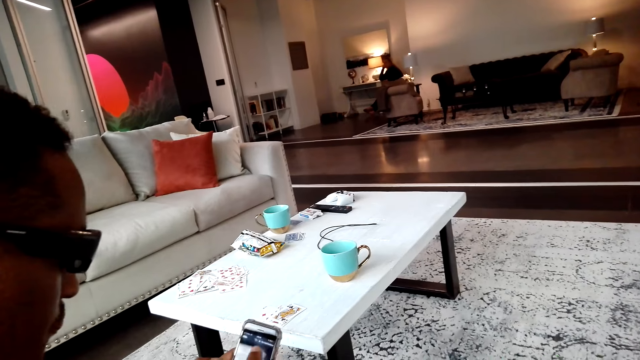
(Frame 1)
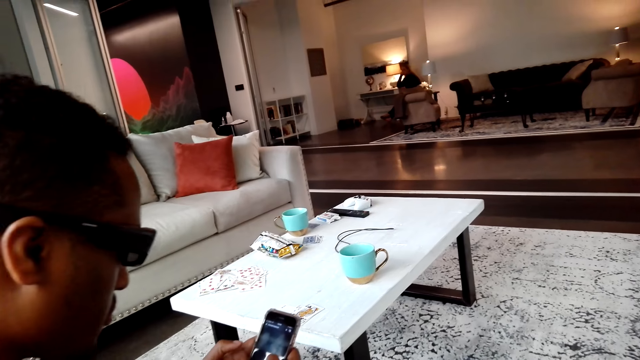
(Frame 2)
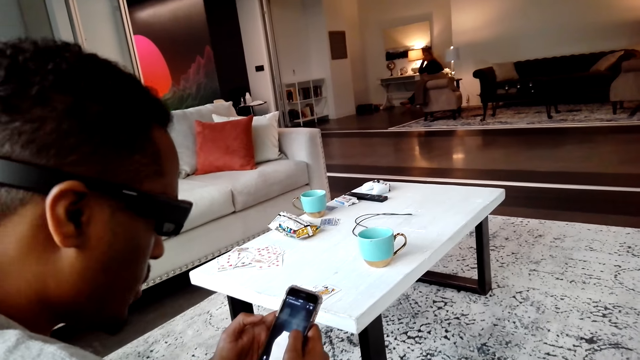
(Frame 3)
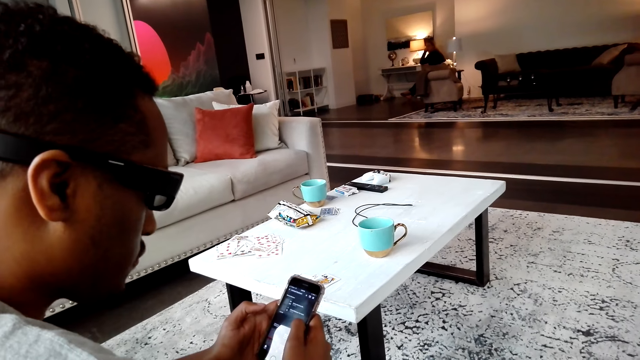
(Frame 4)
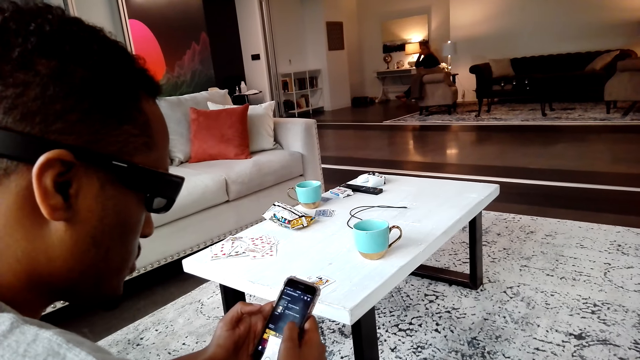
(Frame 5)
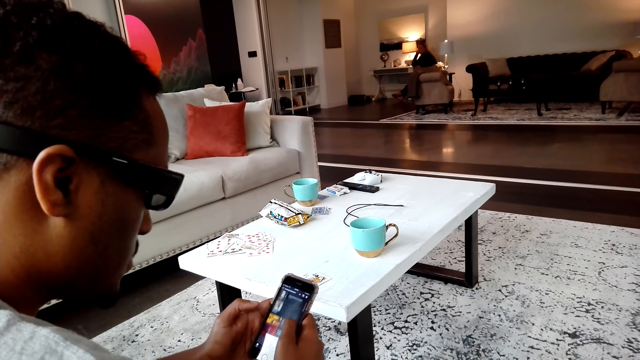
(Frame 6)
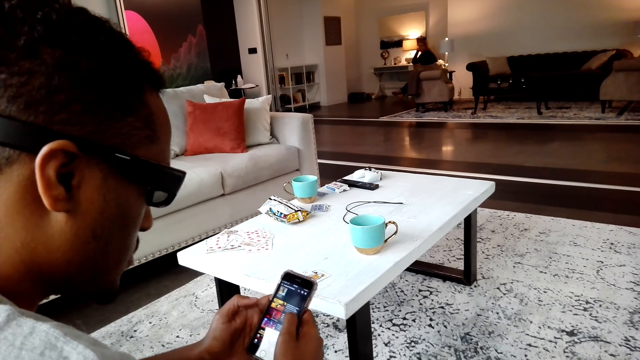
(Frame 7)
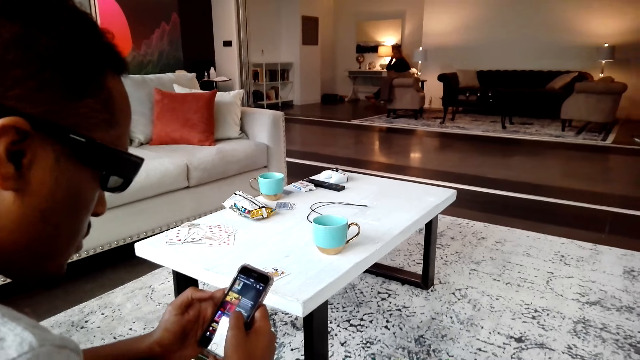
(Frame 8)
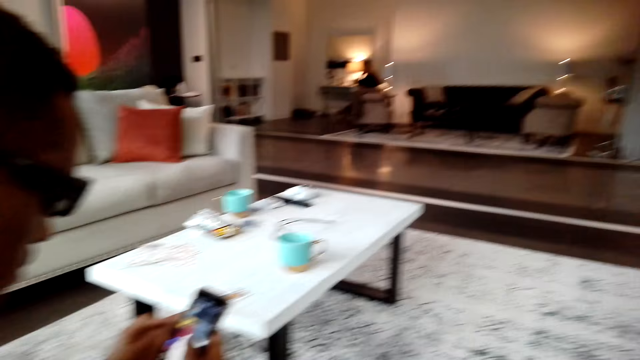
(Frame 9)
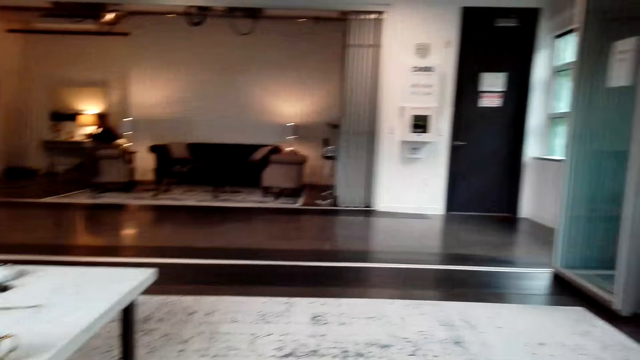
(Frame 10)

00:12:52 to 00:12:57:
A person scrolls the phone.

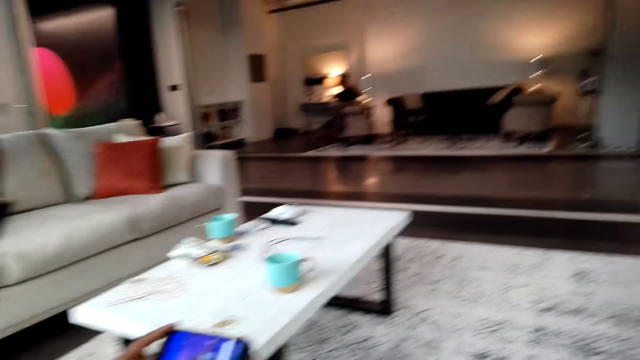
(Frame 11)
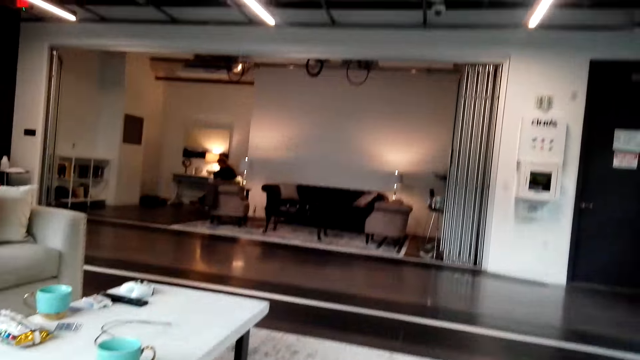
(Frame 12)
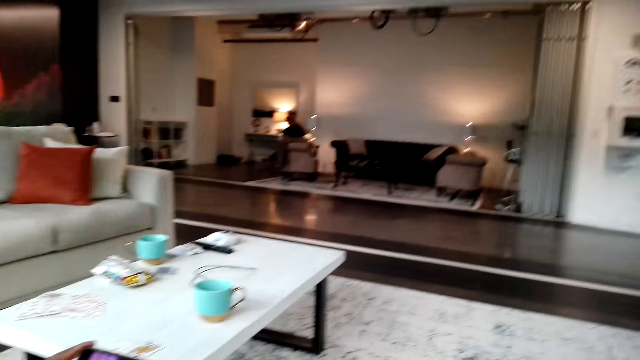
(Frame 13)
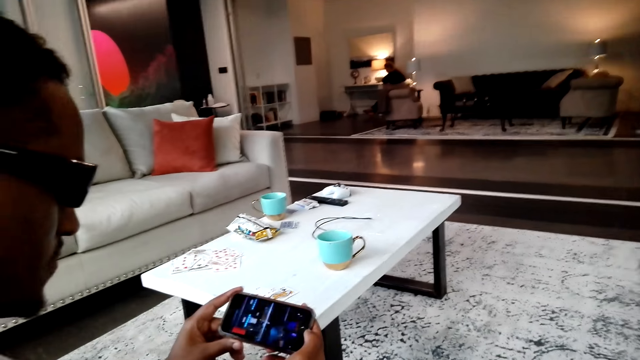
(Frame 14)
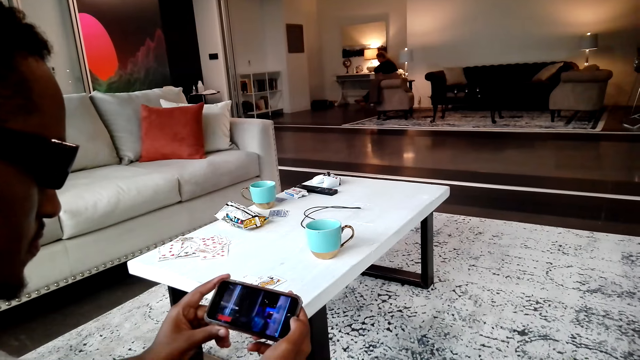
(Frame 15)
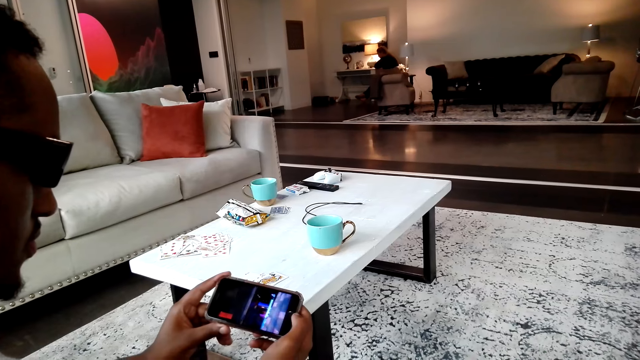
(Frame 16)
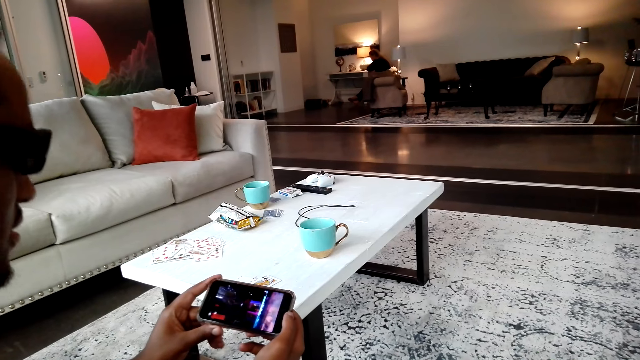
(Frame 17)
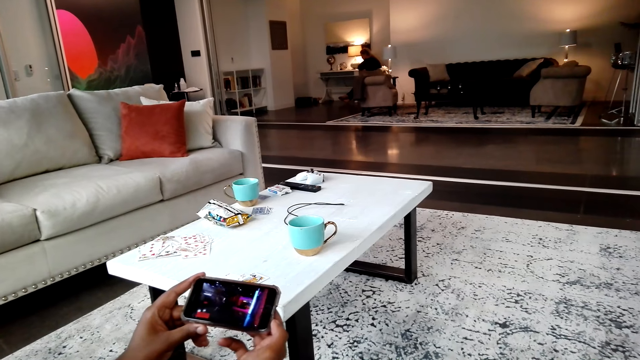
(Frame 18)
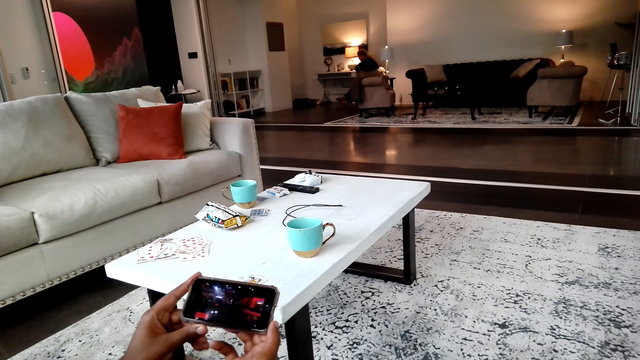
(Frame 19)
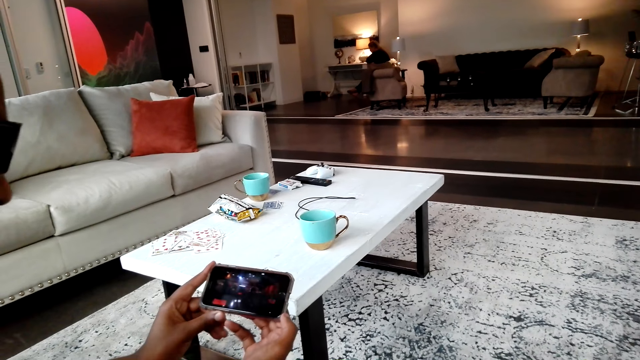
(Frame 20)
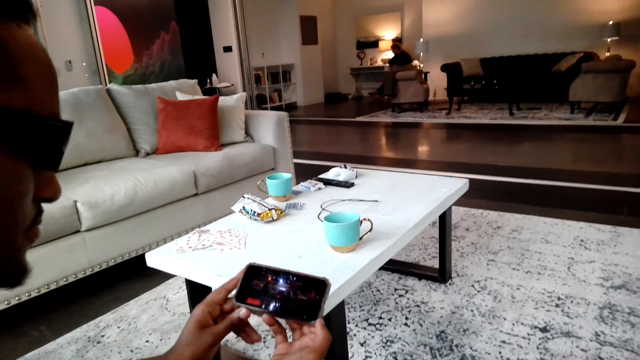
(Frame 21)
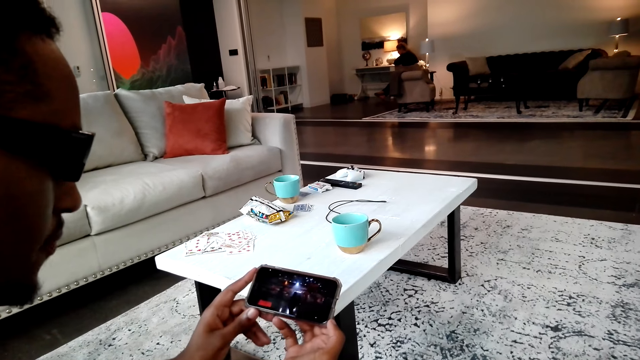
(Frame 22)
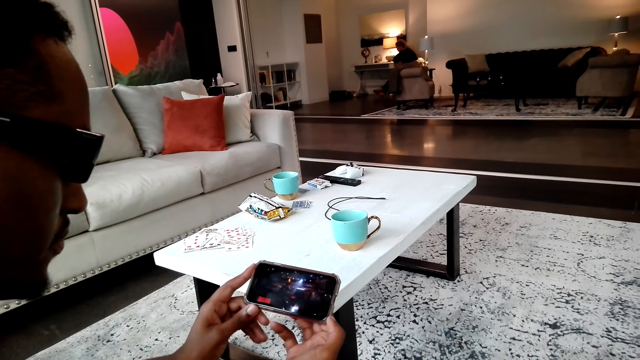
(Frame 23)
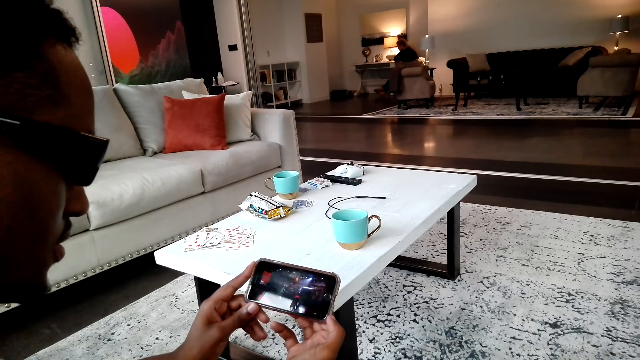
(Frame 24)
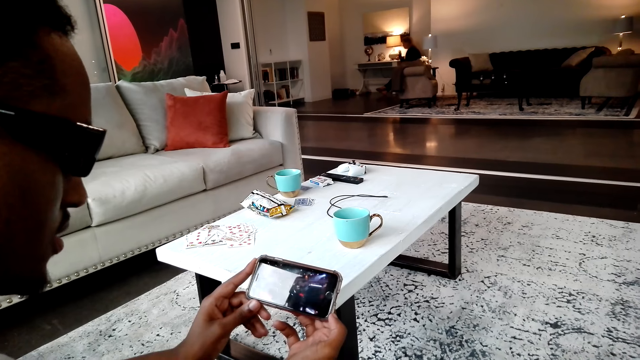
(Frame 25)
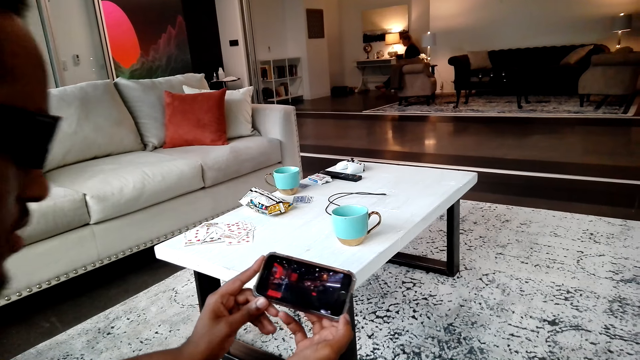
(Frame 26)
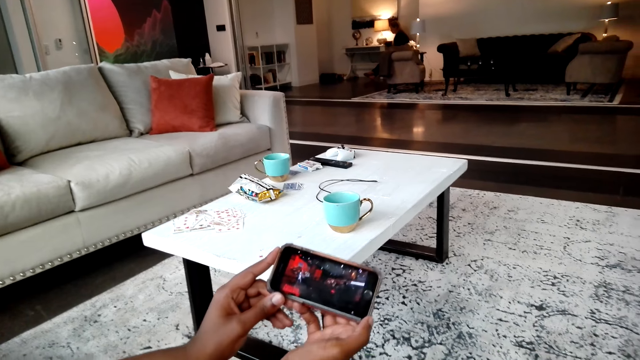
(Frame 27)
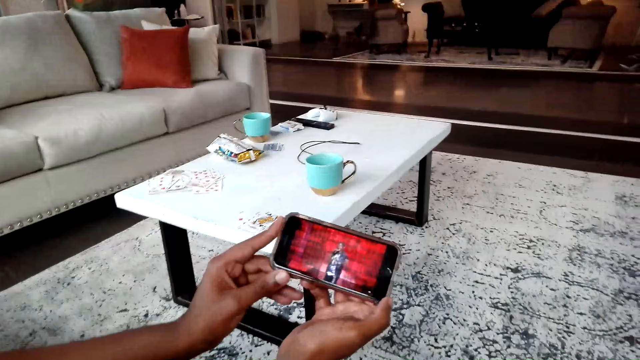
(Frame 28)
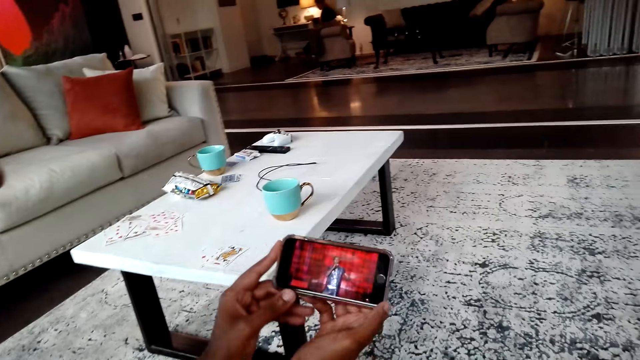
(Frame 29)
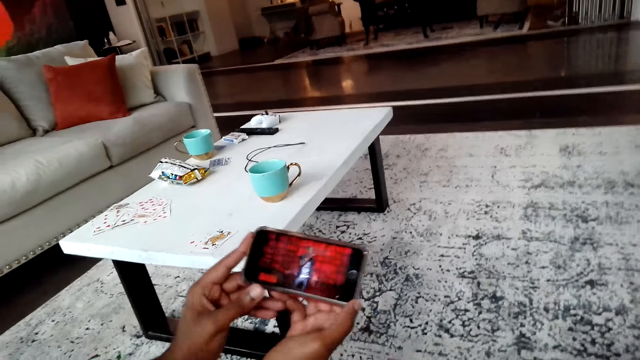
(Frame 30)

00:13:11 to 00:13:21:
The camera wearer looks around. A person watches a movie.

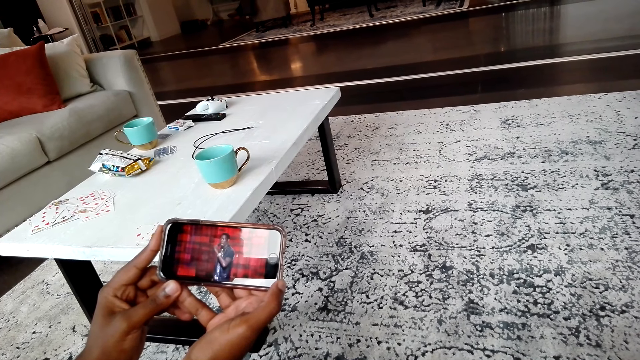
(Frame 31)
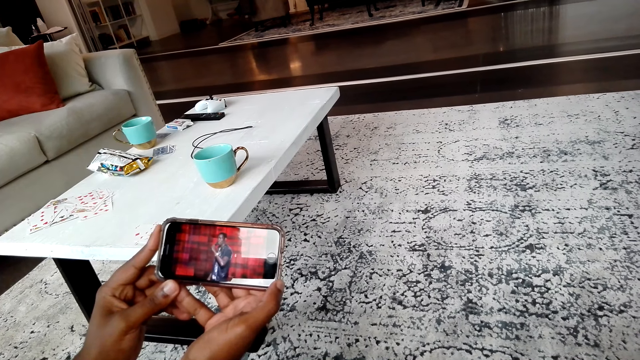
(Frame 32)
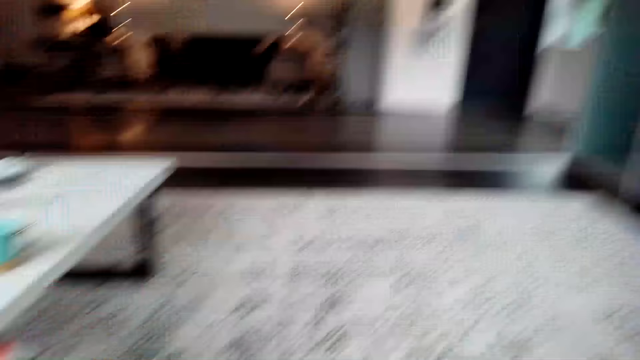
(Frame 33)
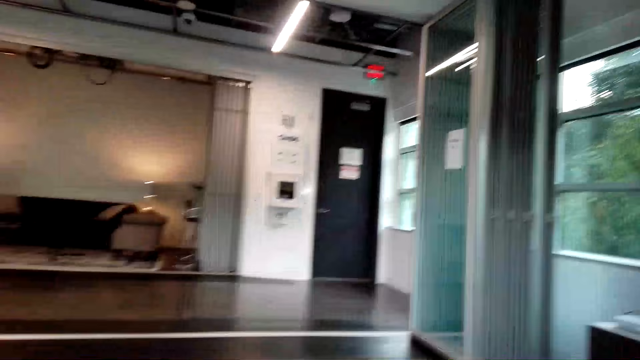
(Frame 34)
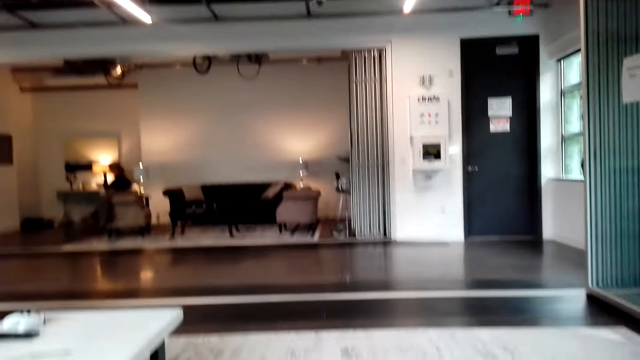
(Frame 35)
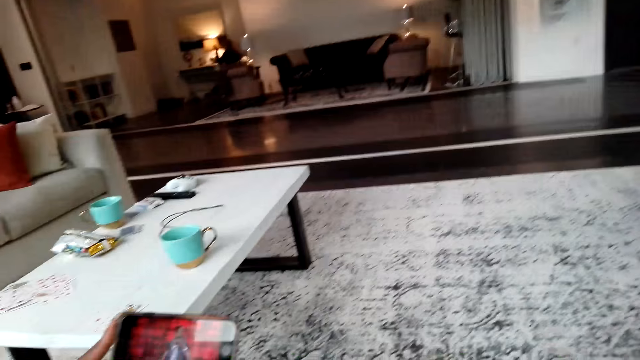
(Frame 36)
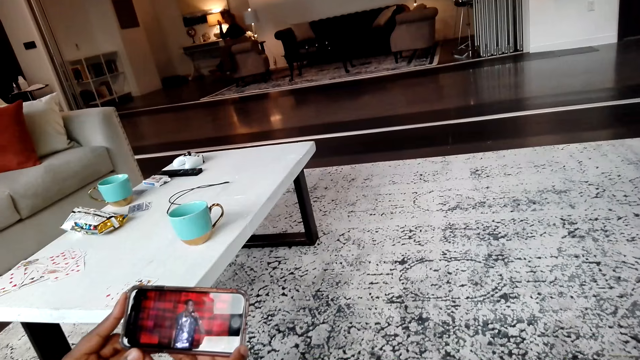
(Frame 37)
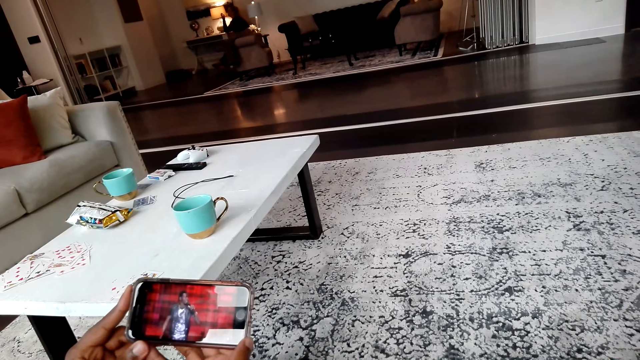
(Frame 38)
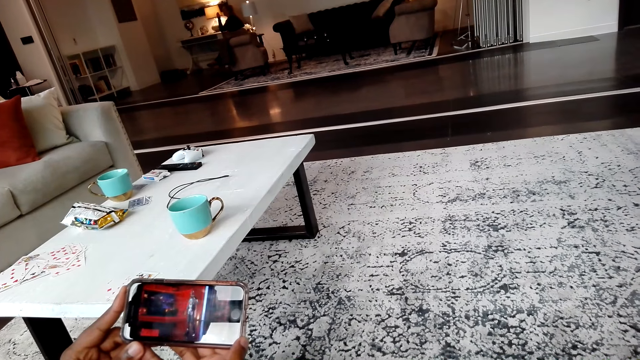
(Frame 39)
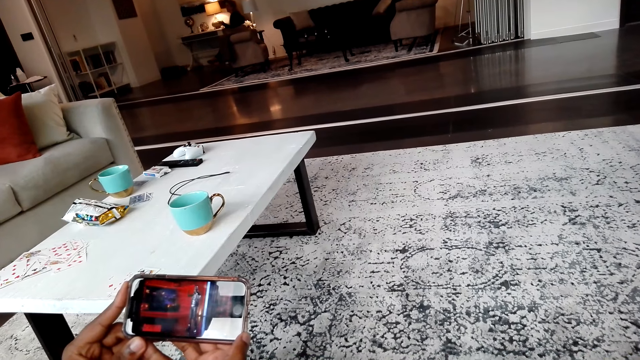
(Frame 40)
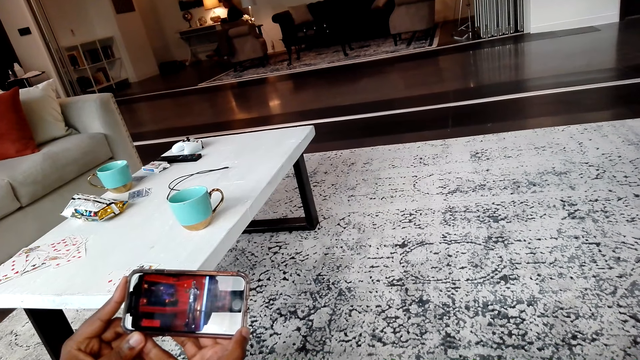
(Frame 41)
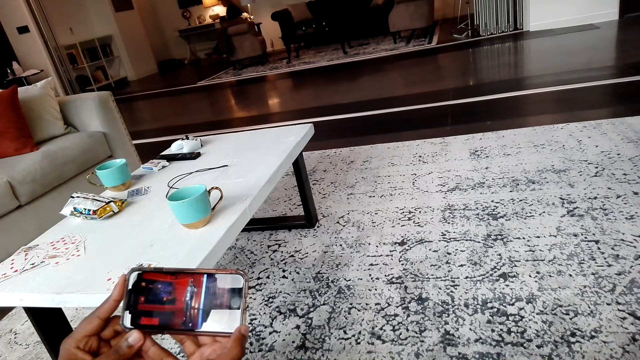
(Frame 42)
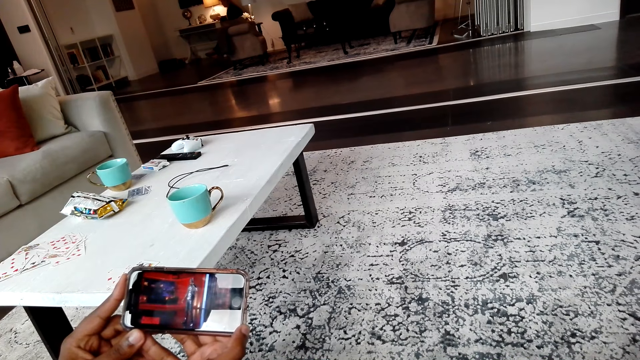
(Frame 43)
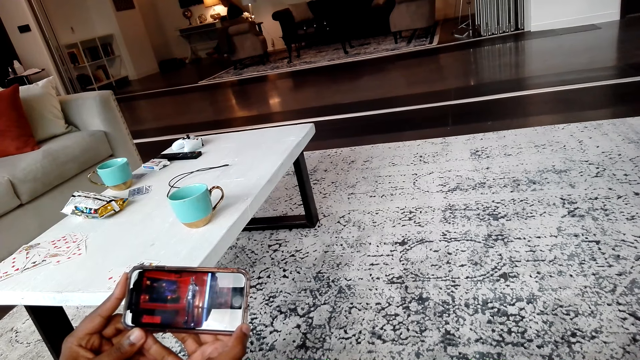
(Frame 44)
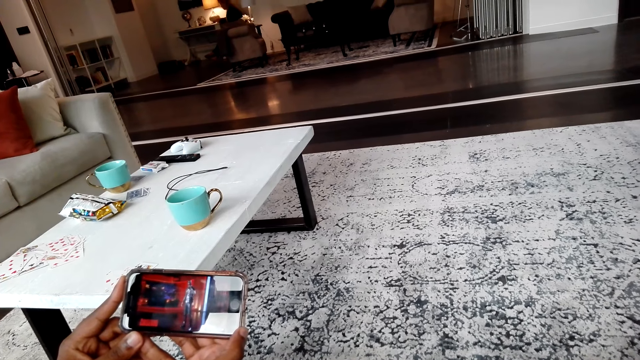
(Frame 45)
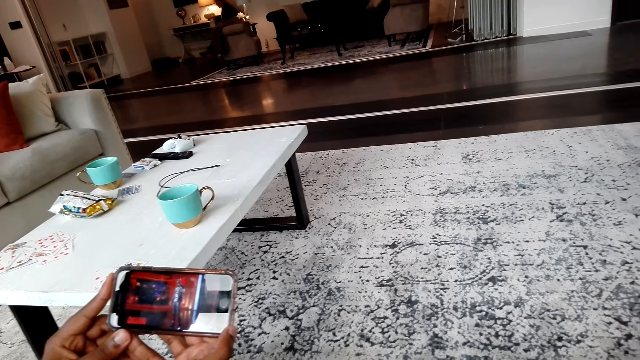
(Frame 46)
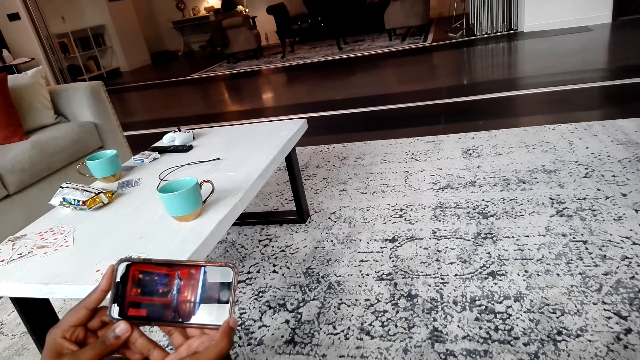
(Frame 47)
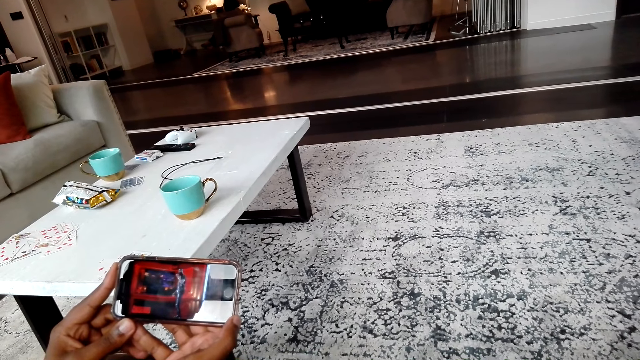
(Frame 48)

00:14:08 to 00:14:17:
The camera wearer looks around the room. A person sits on the chair. The camera wearer watches a movie in the phone. The person watches using his phone with the camera wearer.
